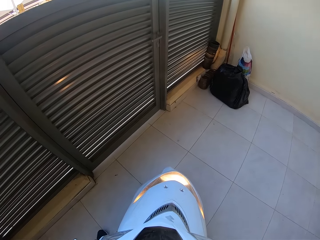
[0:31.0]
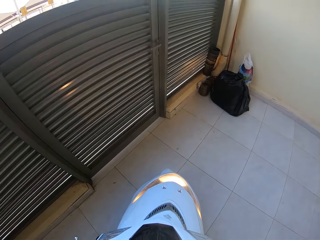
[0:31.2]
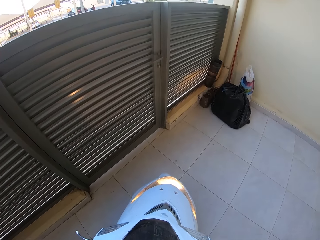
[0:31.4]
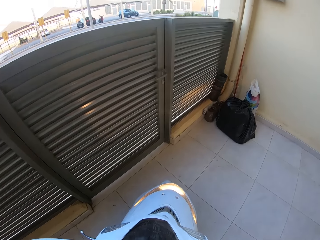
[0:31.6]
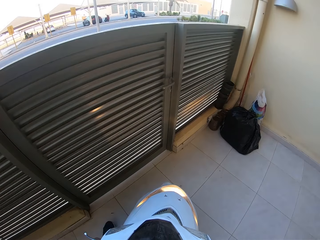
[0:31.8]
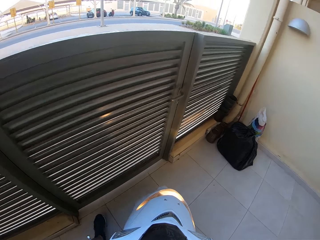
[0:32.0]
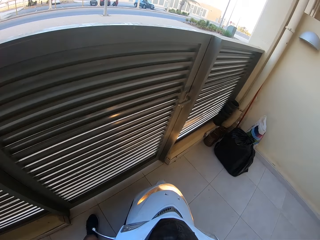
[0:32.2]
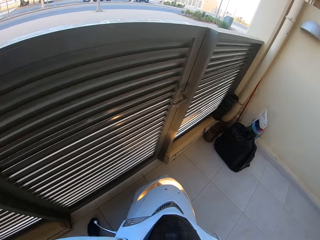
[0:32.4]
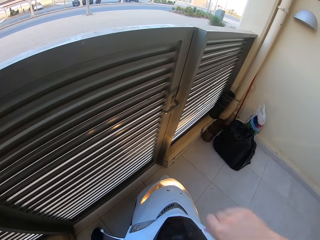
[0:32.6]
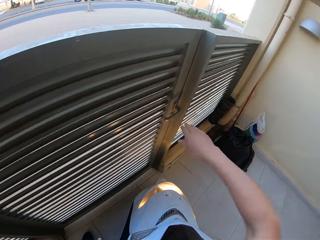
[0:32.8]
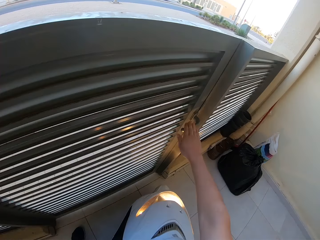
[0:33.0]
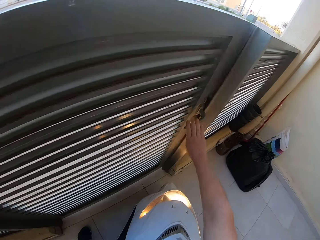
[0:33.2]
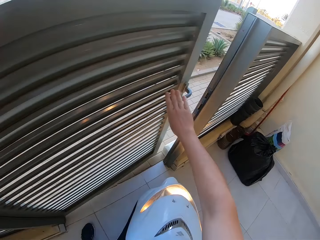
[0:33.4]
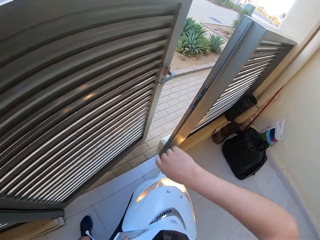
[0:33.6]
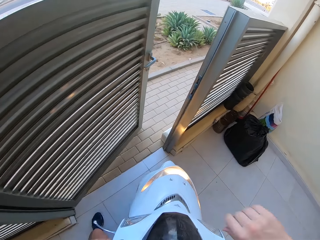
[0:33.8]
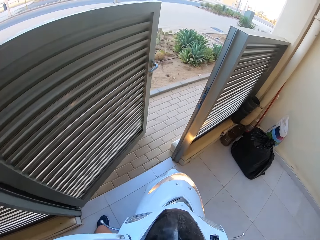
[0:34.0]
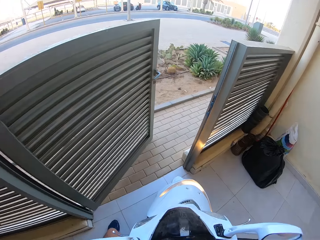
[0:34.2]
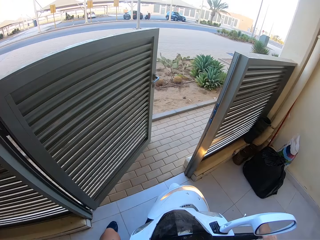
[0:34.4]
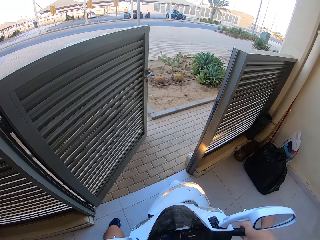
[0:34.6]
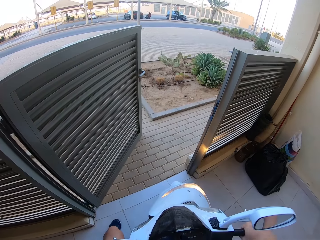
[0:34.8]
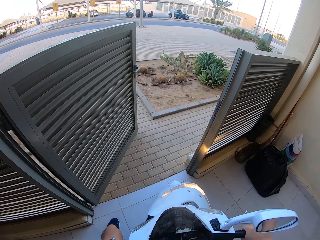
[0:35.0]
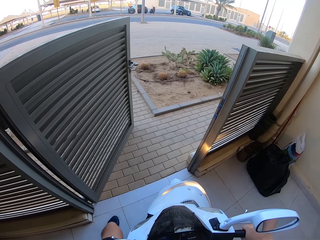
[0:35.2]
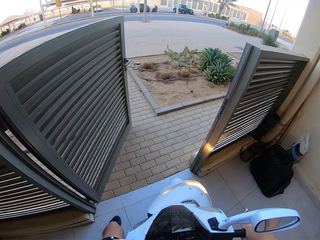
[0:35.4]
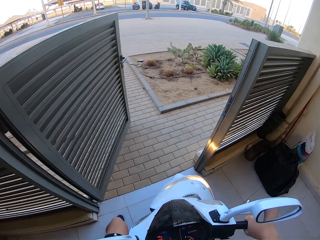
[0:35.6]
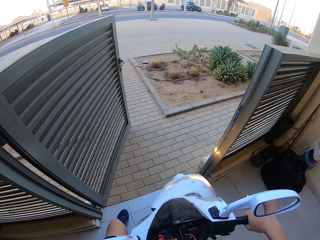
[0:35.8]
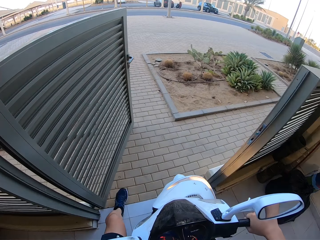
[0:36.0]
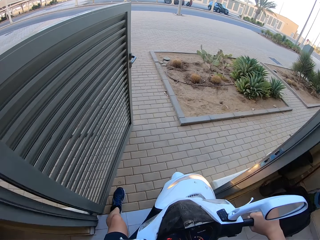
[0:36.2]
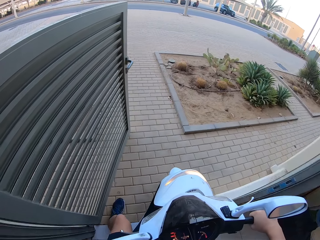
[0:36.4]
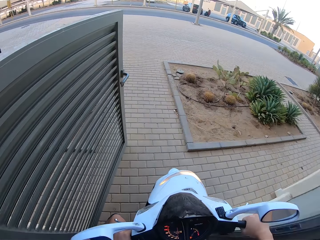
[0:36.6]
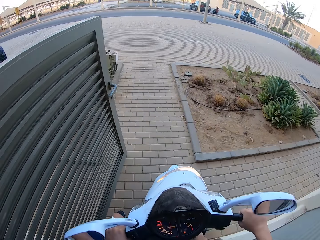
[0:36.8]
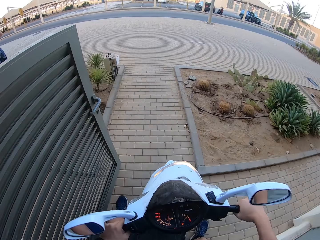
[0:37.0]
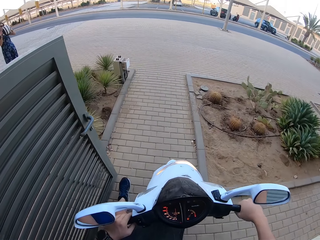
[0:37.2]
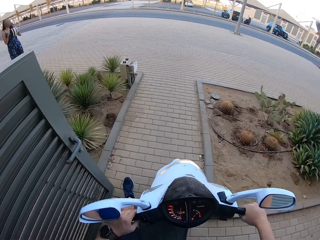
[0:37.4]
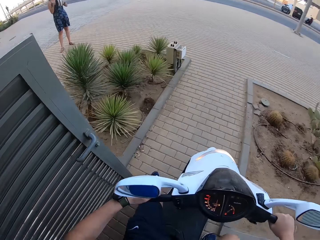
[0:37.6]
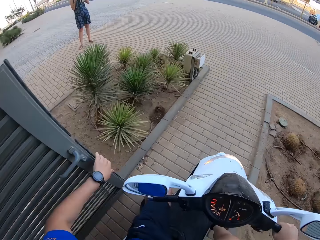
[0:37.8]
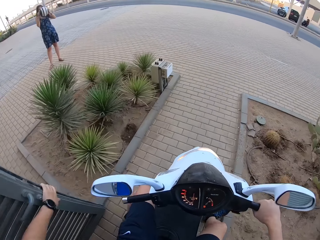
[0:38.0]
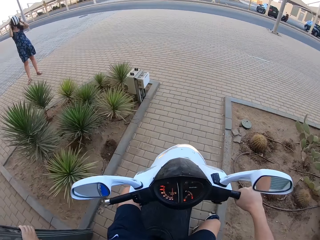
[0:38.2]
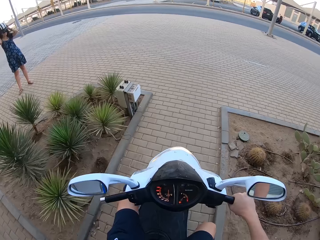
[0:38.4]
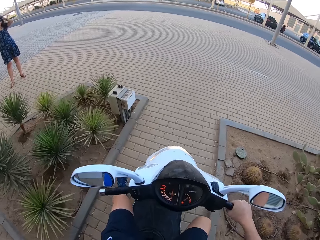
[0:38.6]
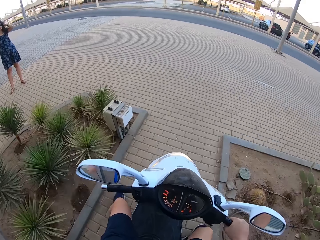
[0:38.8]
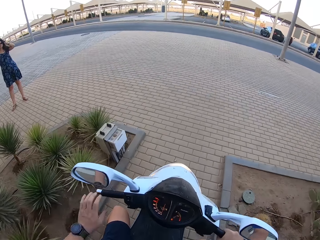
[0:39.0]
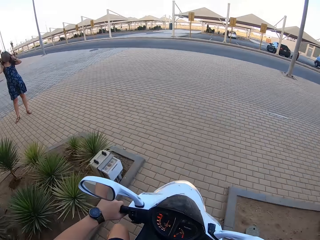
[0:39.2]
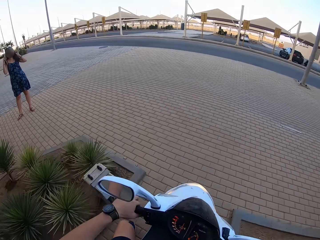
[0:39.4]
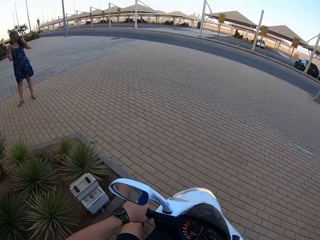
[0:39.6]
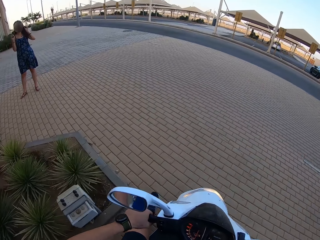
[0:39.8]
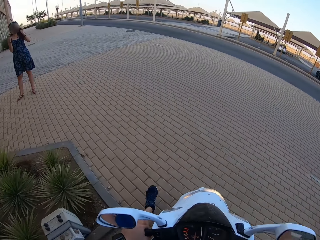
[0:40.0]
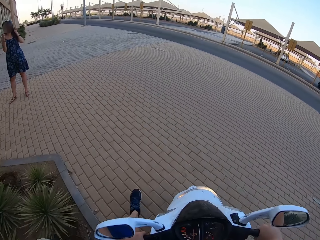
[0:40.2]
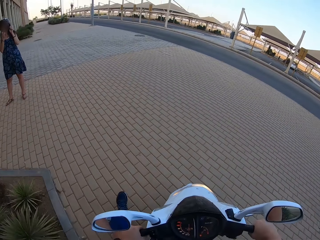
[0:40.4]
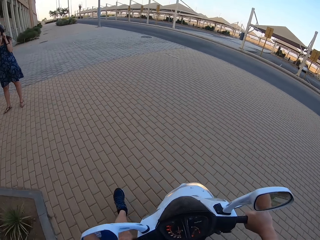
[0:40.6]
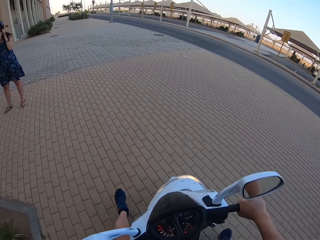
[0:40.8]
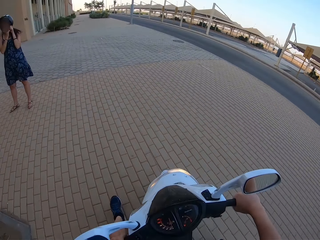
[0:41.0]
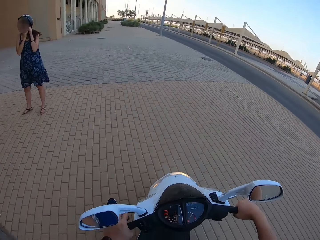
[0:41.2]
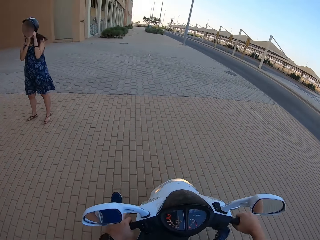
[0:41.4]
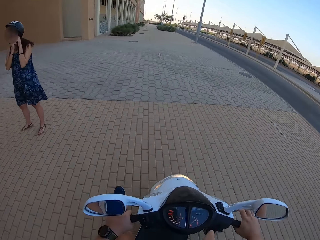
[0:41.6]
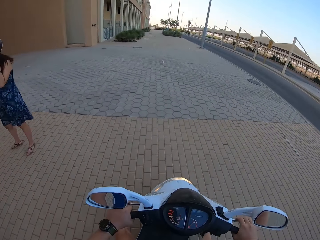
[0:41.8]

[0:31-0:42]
The camera wearer opens the gate. They ride the motorbike. They move with the motorbike. They move with the motorbike again.

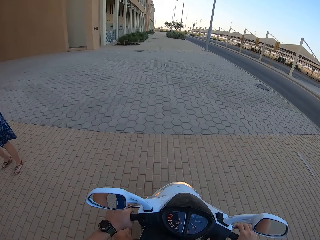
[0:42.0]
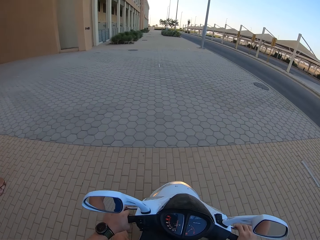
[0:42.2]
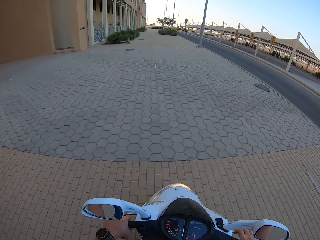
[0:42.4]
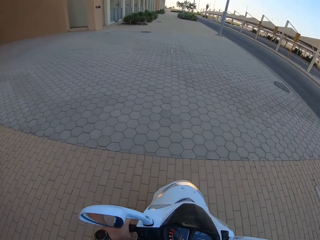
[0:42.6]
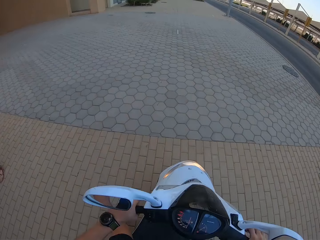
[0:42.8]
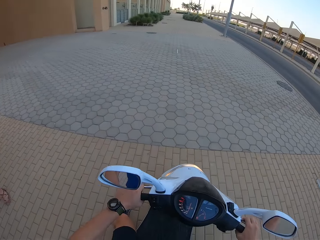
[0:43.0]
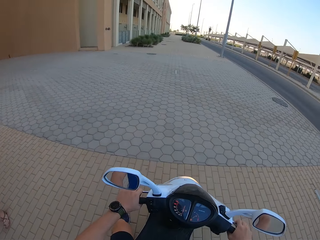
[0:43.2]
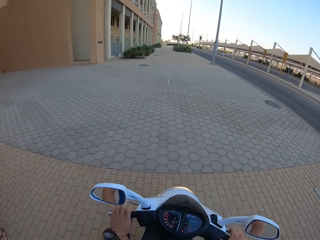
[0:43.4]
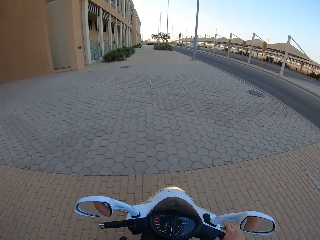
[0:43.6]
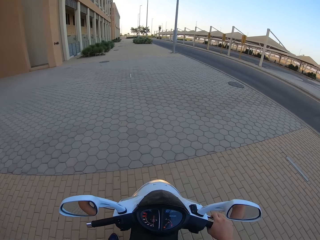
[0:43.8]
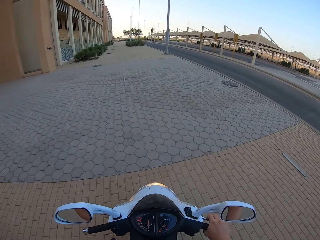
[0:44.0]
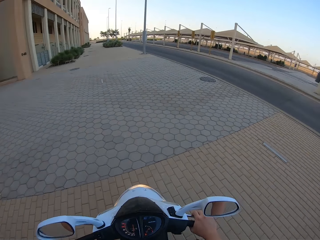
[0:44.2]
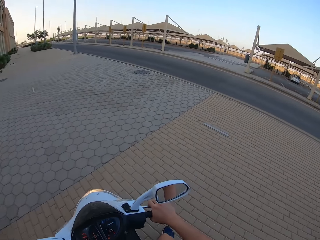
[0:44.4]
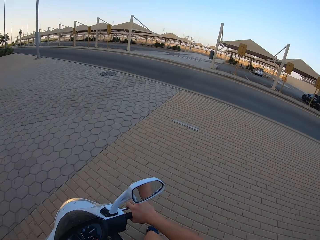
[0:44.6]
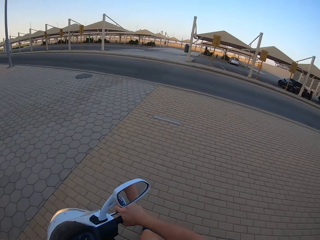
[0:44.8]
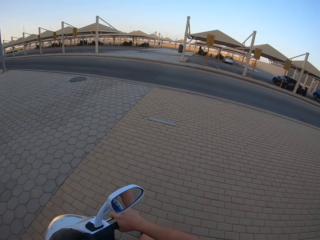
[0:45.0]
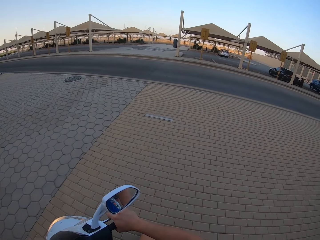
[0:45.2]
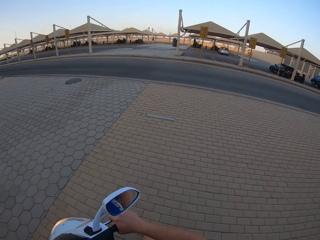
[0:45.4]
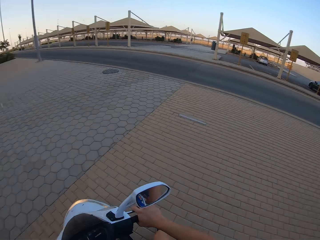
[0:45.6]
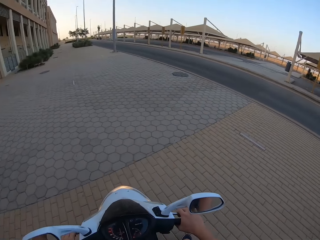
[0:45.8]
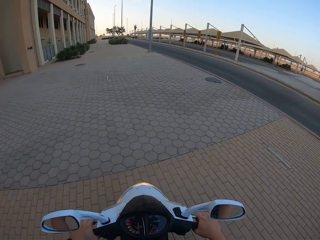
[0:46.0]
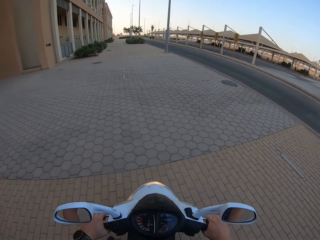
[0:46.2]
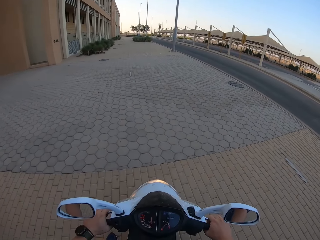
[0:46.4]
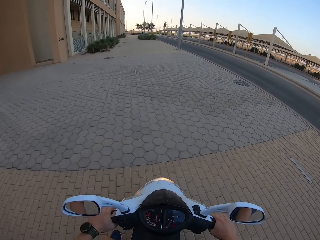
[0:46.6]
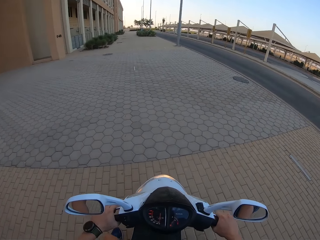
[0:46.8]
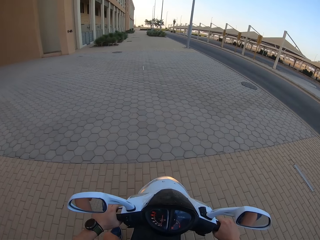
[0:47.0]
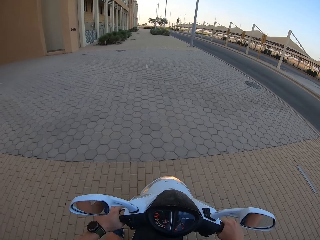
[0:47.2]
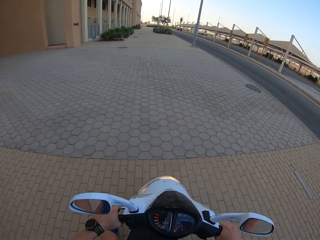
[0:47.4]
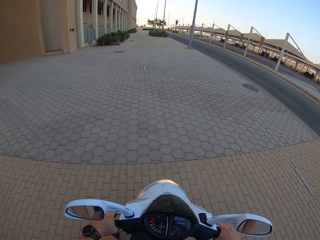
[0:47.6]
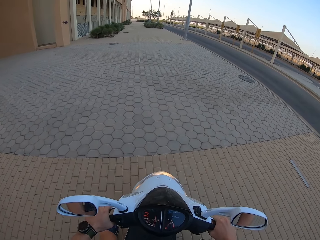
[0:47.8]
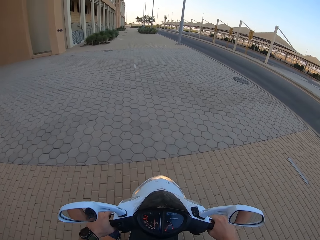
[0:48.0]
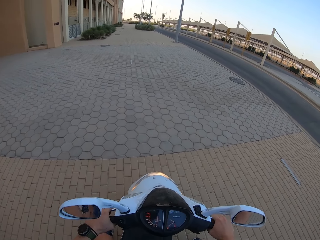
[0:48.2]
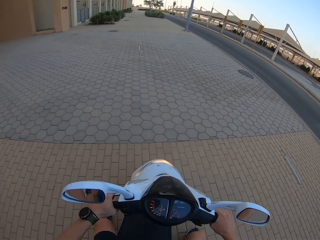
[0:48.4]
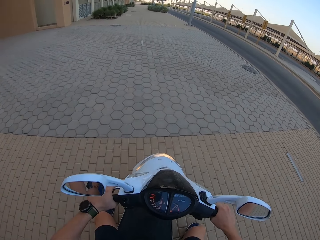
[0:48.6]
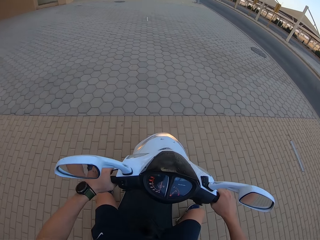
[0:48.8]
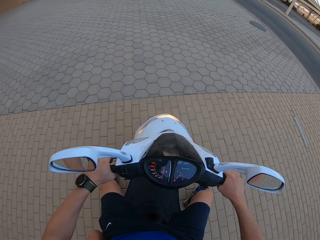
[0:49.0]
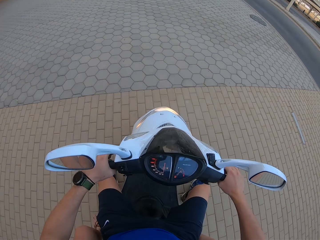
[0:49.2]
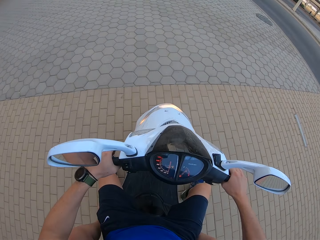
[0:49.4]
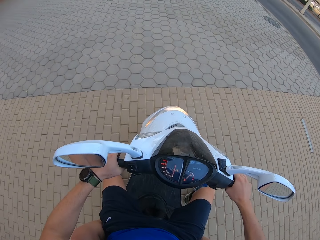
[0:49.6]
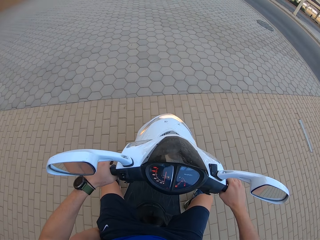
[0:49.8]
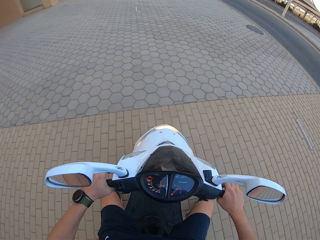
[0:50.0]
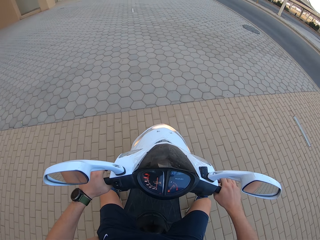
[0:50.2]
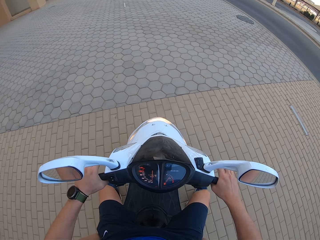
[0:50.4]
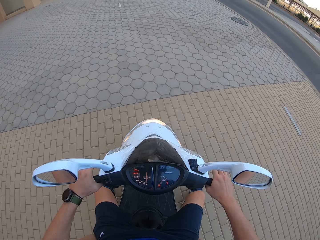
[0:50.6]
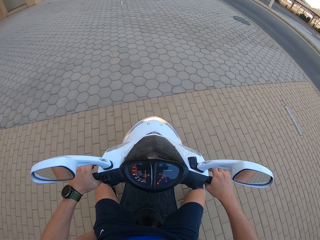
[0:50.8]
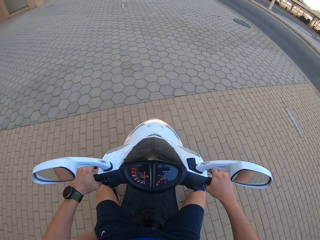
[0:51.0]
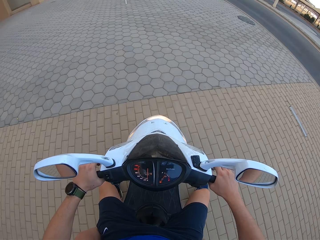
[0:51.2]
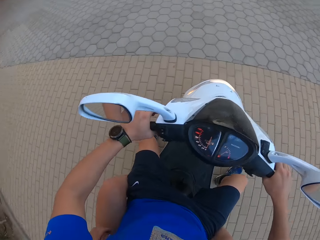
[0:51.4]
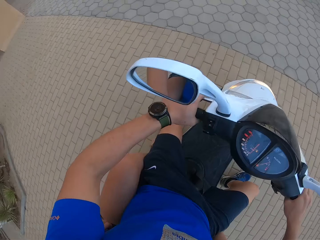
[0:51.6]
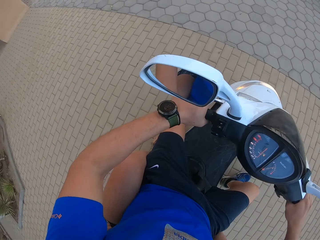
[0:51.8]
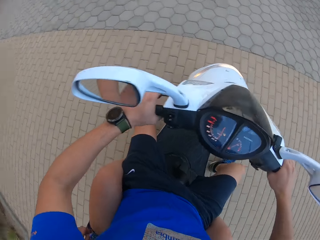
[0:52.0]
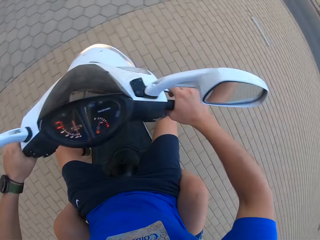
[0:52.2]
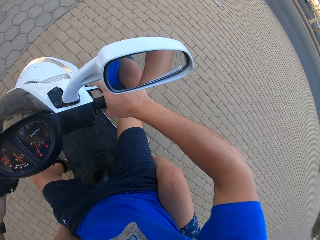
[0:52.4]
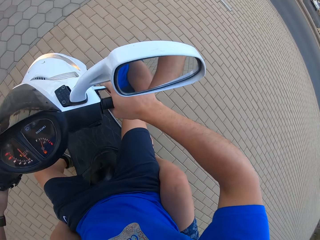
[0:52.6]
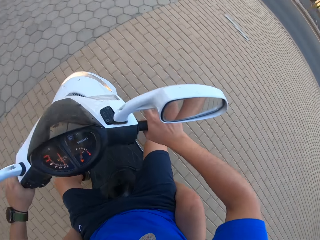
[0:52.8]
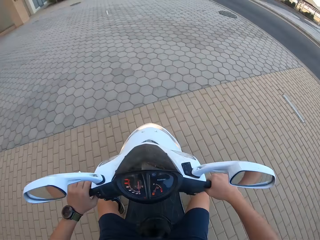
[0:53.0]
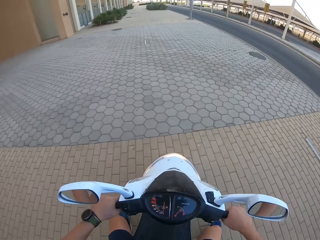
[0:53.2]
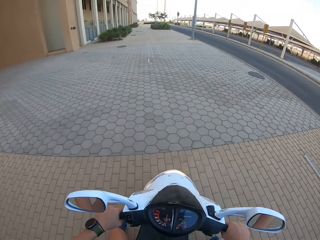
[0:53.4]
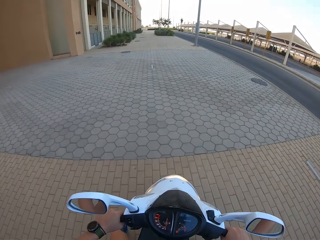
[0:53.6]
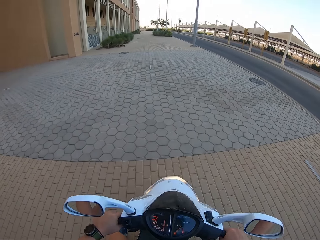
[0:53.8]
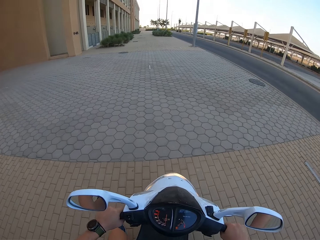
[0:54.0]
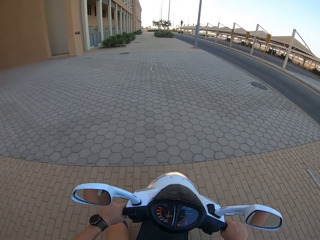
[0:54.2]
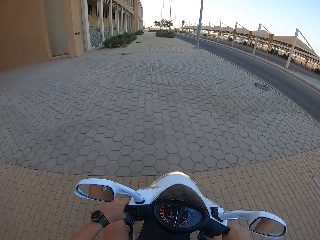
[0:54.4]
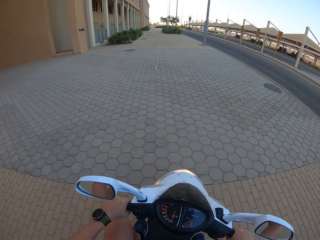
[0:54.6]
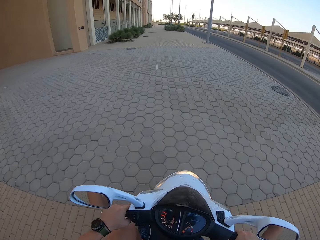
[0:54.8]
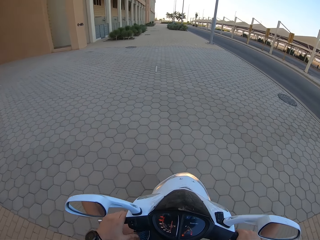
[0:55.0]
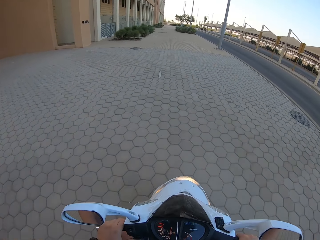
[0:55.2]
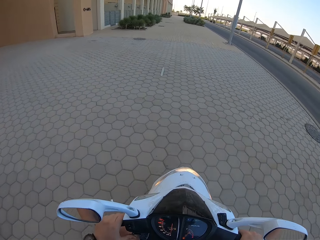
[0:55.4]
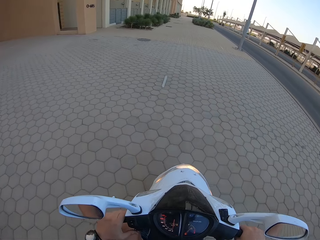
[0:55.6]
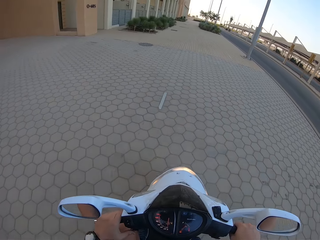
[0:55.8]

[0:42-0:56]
The camera wearer looks around. A lady gets on the motorbike. The camera wearer looks around. They ride the motorbike.
